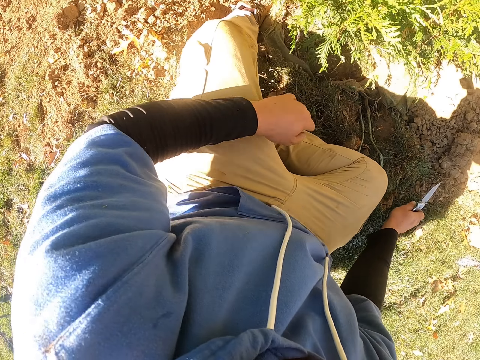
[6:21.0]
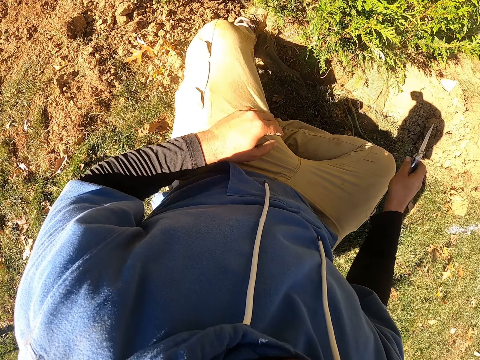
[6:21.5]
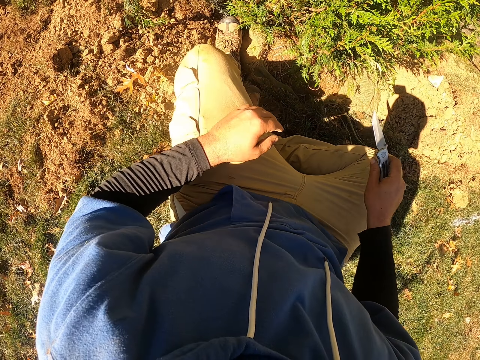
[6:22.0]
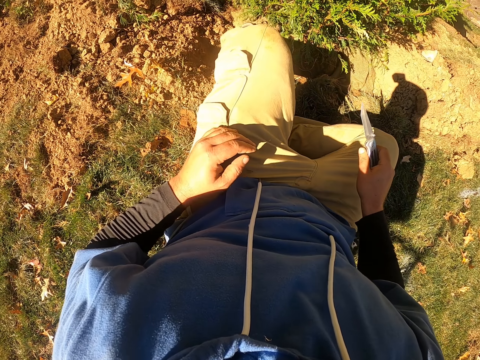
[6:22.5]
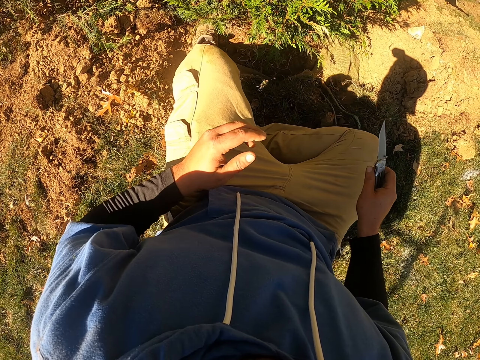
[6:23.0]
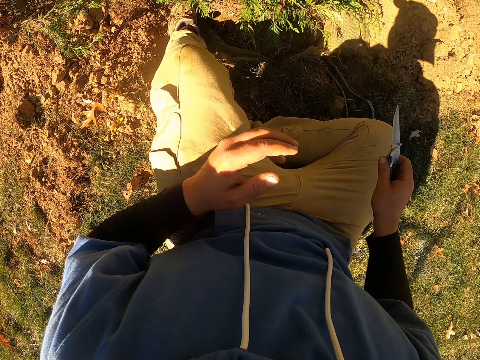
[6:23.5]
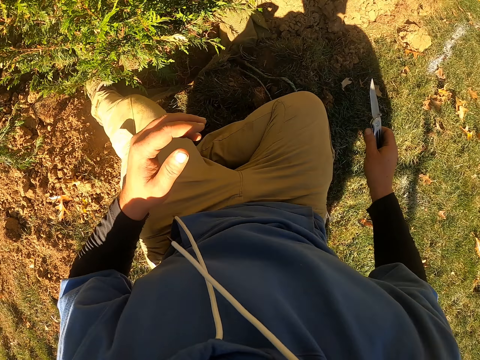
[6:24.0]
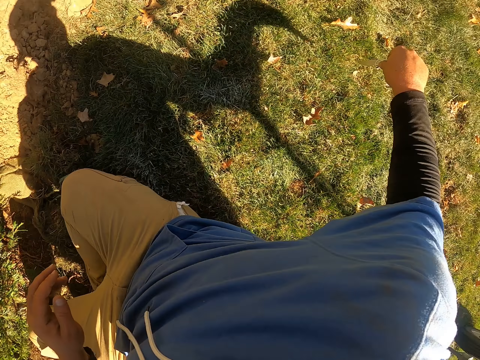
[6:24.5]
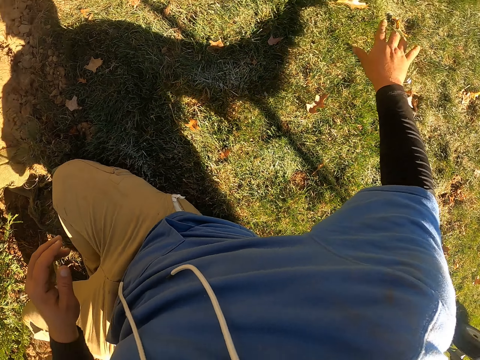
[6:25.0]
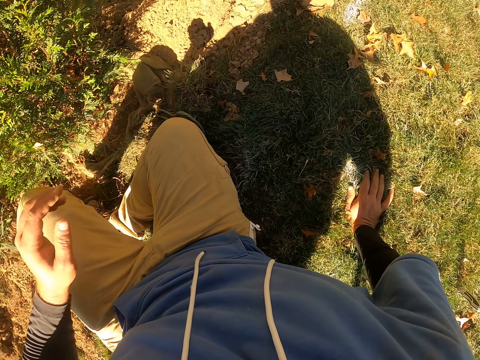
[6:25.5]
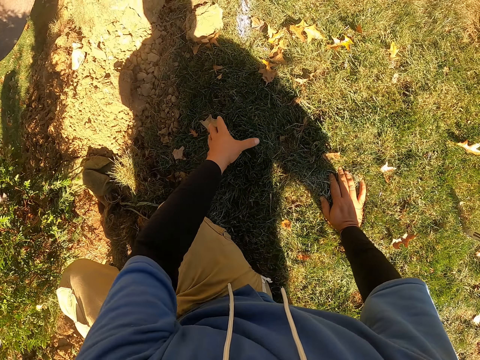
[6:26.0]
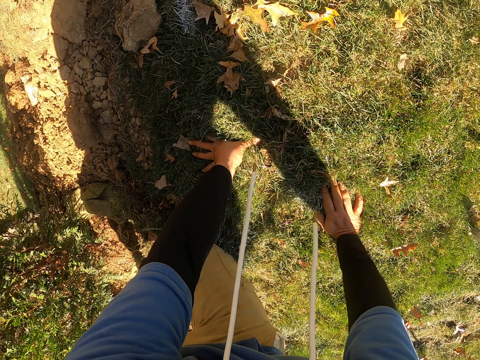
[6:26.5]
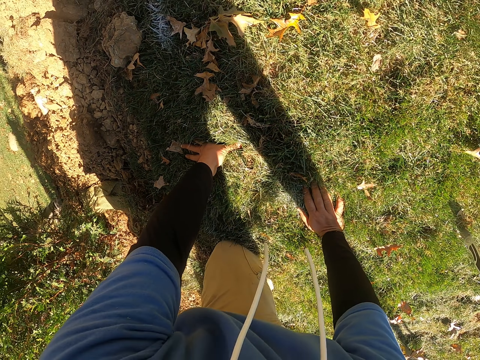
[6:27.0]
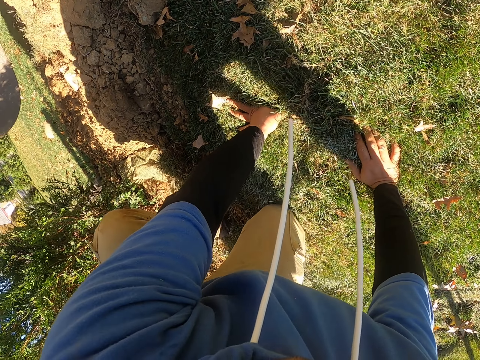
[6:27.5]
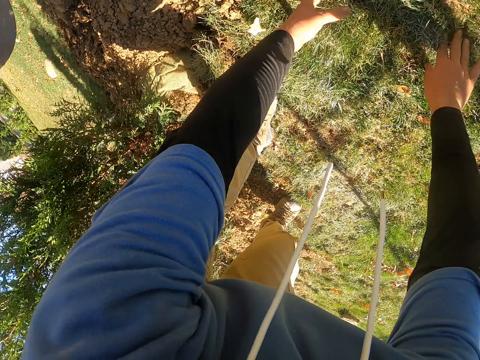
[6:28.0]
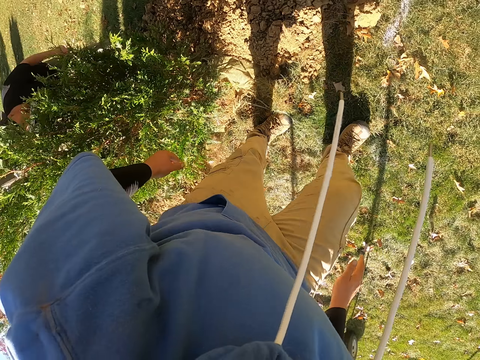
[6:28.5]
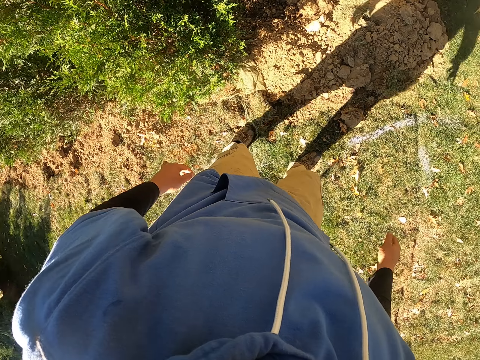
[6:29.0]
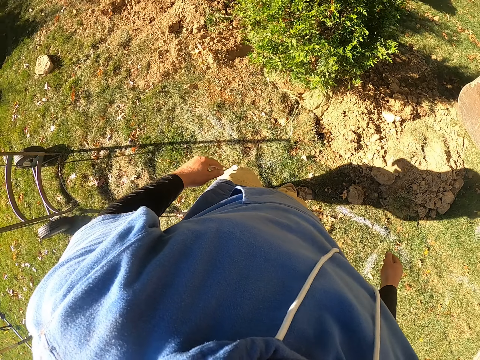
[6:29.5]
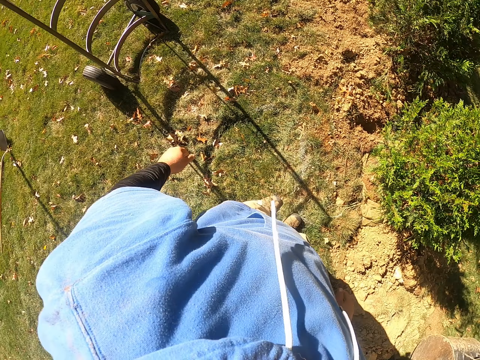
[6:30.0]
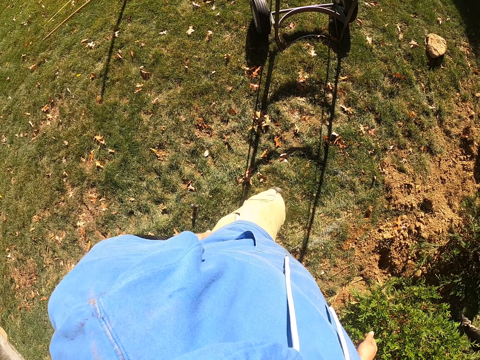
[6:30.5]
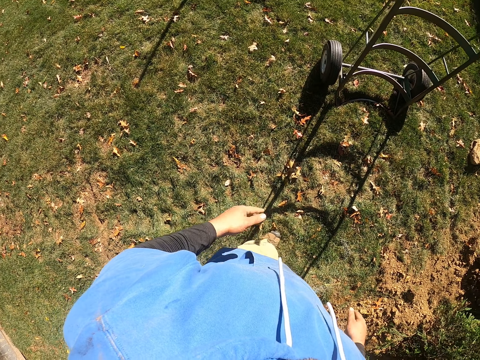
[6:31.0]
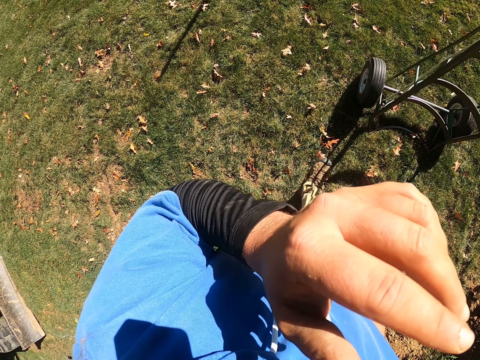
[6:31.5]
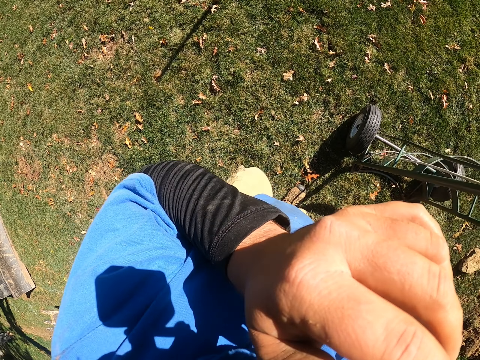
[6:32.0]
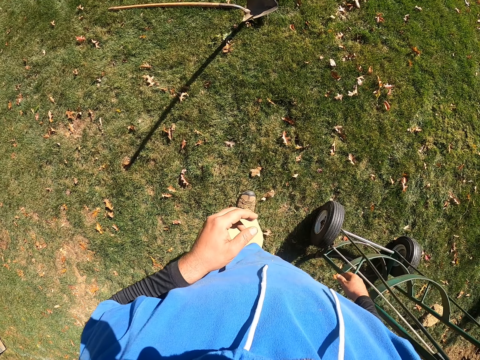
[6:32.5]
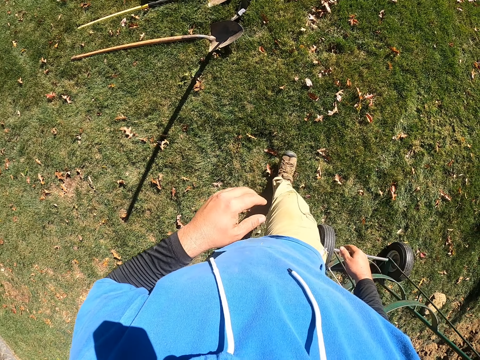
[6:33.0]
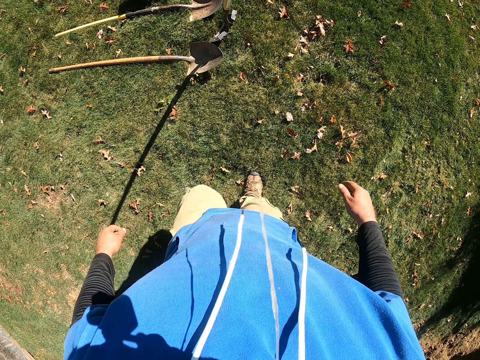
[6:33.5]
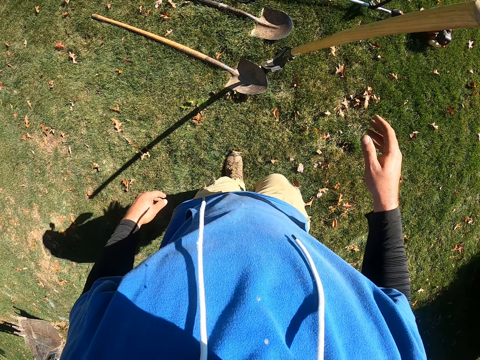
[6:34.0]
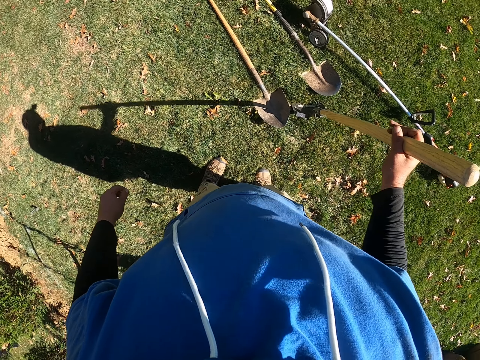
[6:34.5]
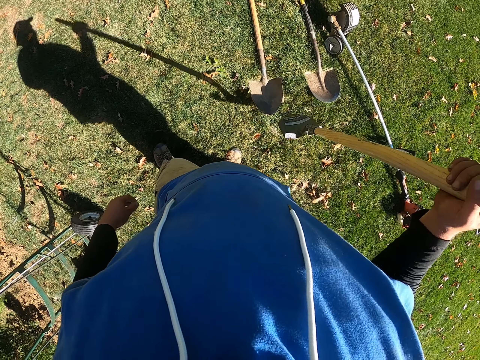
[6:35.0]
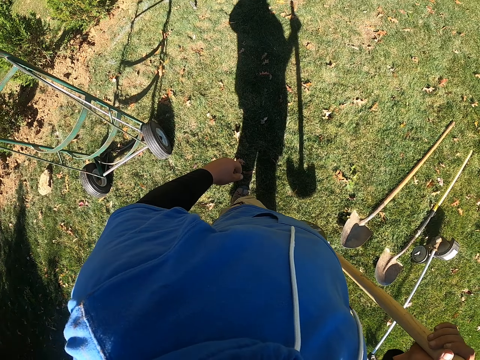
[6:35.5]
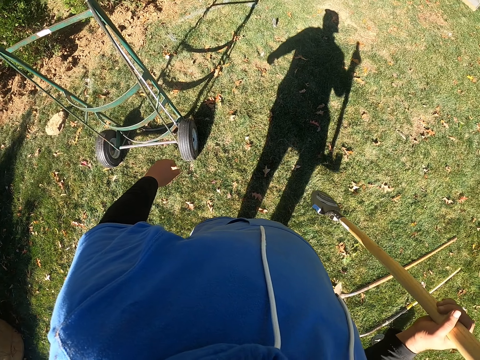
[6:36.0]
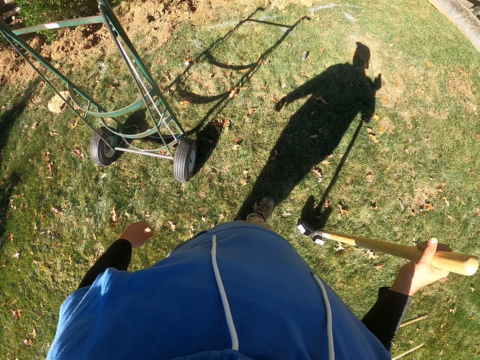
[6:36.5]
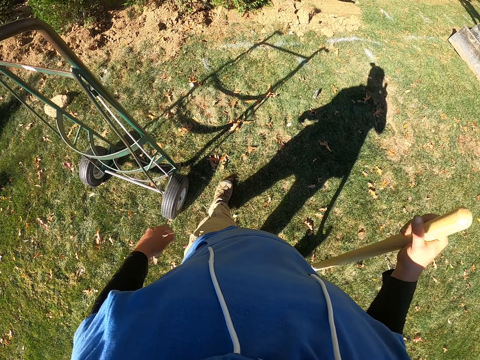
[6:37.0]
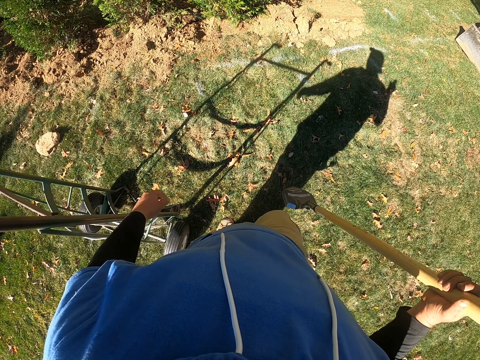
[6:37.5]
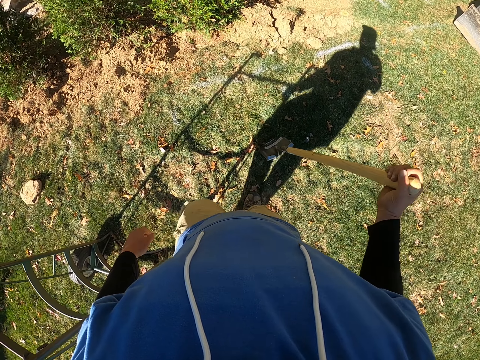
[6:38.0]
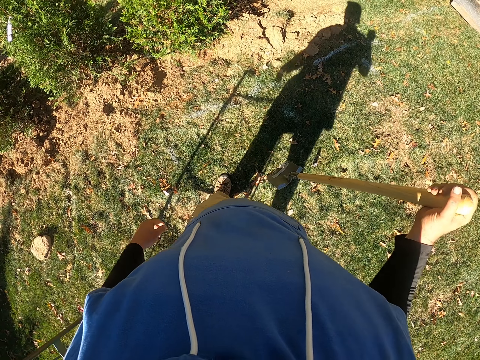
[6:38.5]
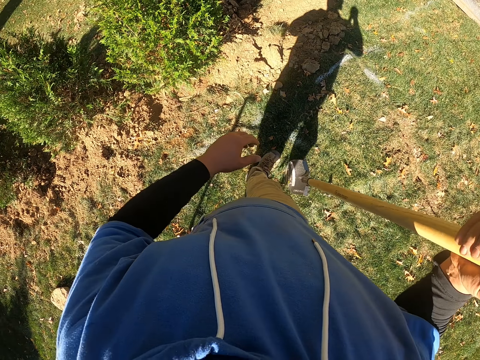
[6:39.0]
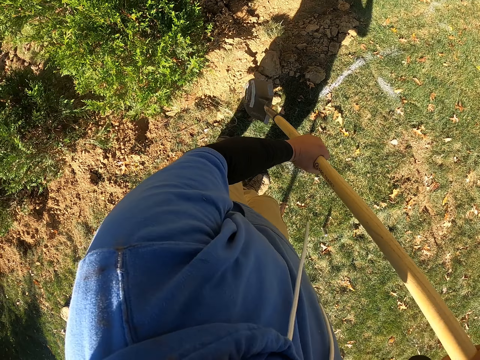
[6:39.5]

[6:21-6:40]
The camera wearer moves his leg. He looks around. He holds the ground. He puts the knife down. He walks, stands and looks around. He moves his hand. He walks. He picks up the spade. He walks with the spade.

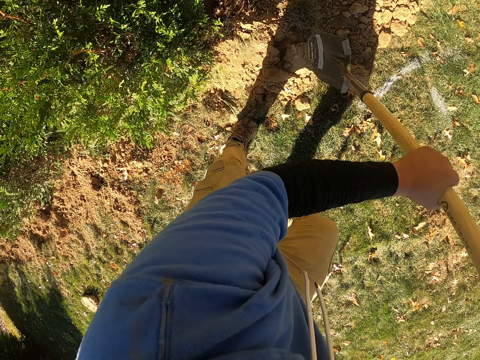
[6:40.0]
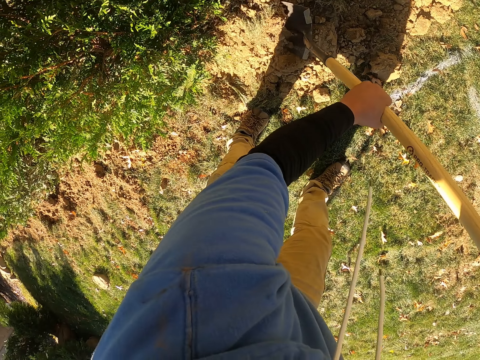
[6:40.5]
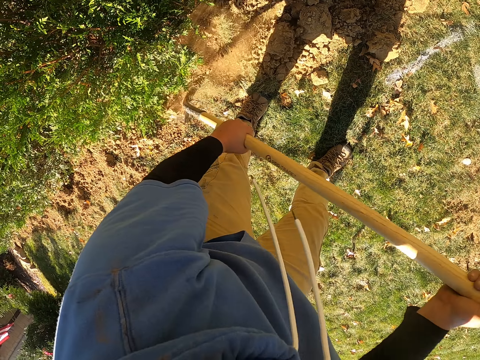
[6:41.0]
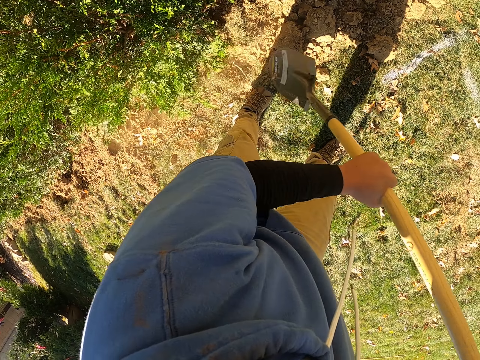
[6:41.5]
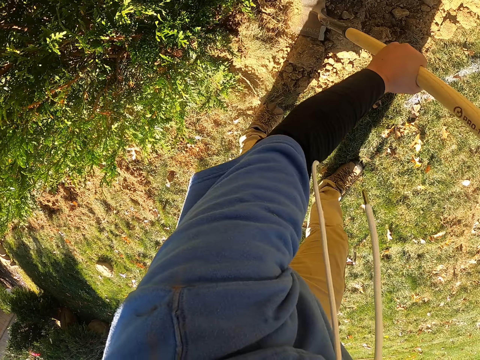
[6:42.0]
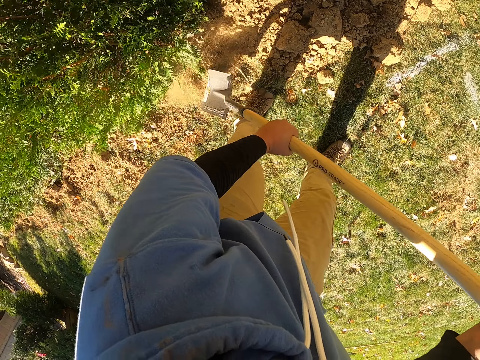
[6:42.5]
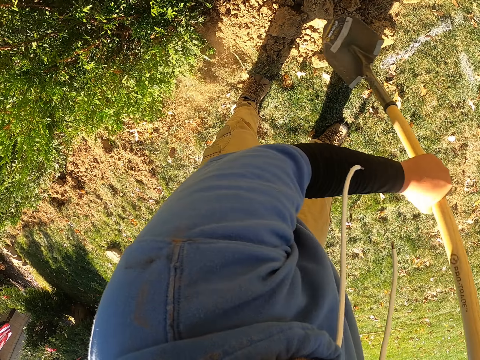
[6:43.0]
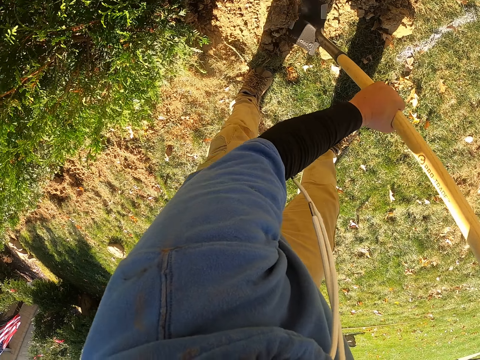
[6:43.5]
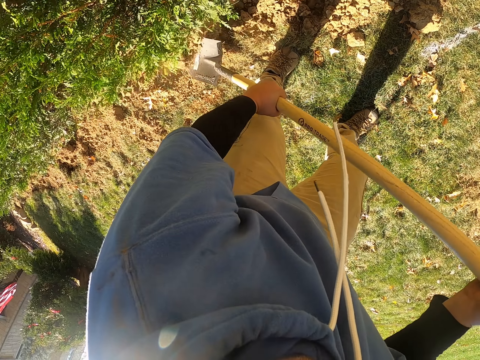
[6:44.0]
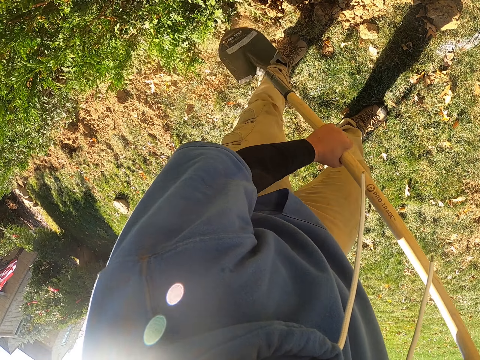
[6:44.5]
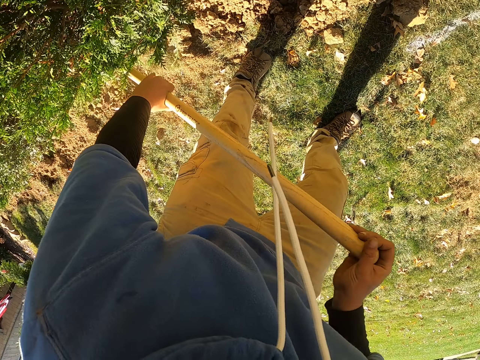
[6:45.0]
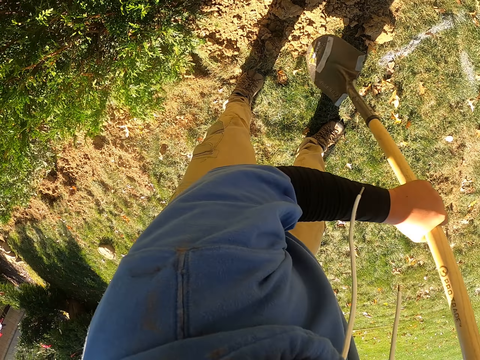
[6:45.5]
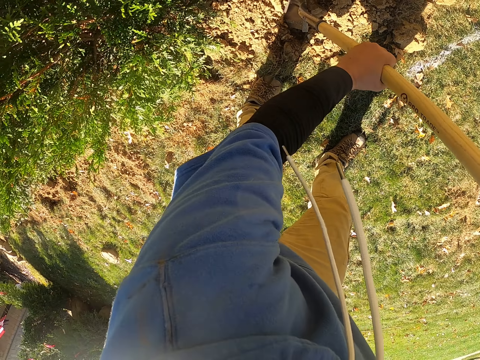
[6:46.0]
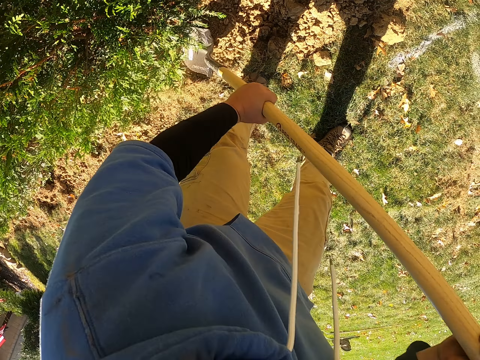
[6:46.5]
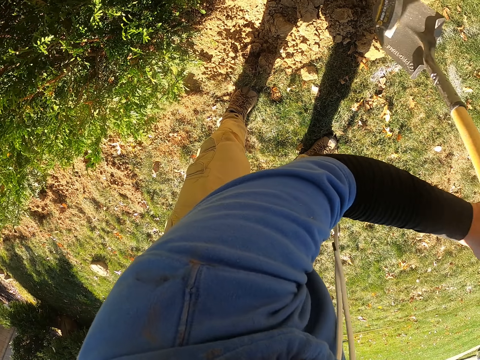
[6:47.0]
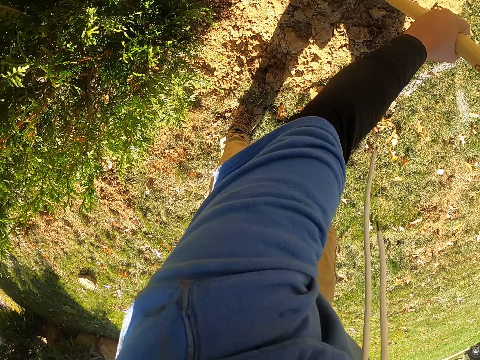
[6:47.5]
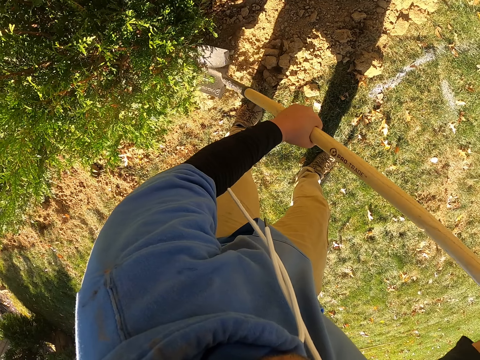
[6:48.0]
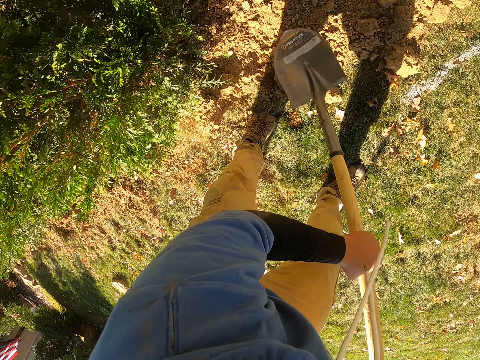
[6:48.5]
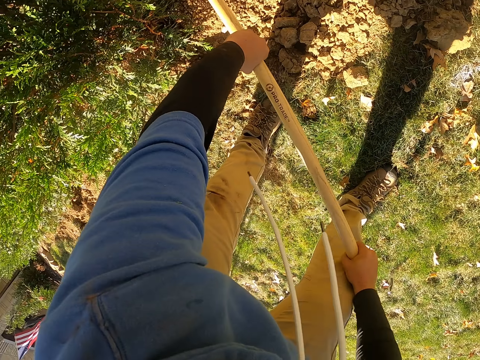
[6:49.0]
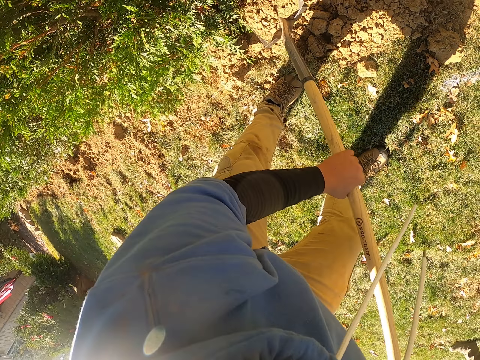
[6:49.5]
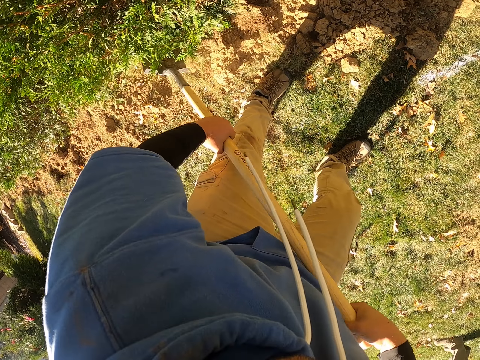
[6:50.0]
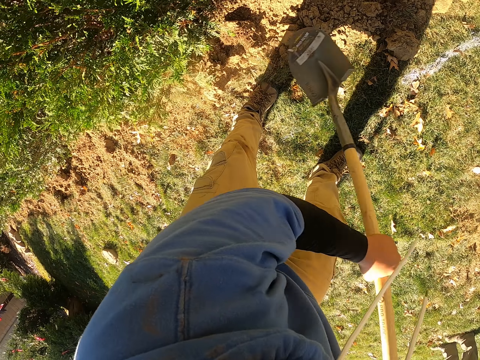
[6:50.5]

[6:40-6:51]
The camera wearer scoops the sand with the spade. They dig into the soil. They lift the spade. They dig into the soil. They lift the spade. They move the soil.
